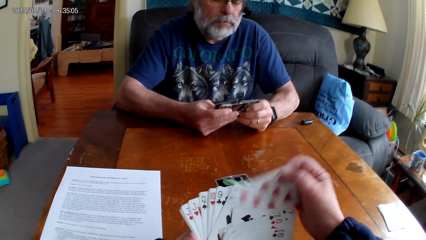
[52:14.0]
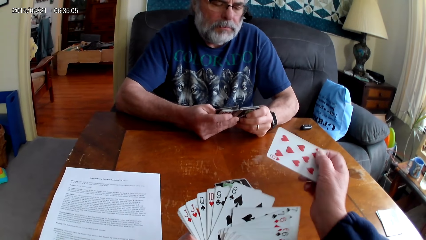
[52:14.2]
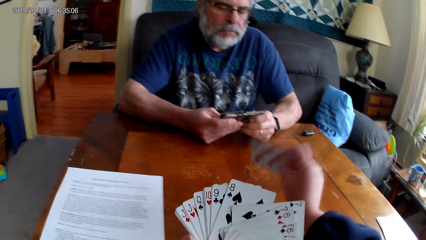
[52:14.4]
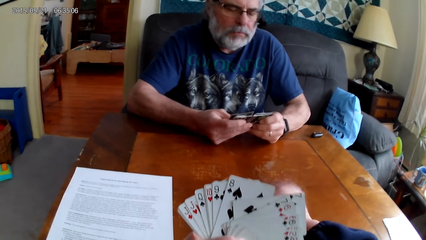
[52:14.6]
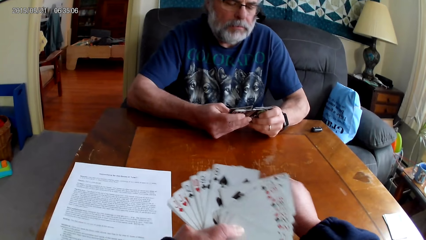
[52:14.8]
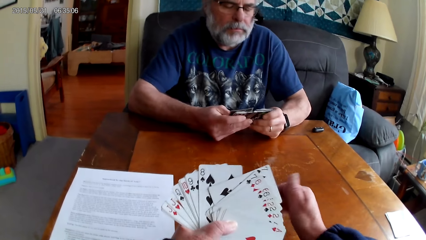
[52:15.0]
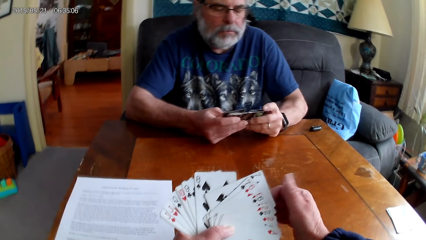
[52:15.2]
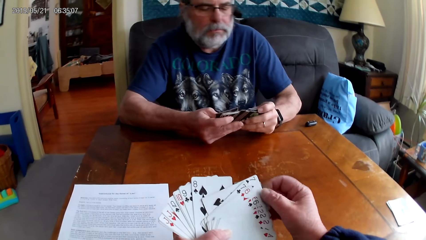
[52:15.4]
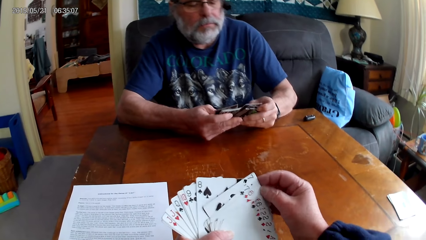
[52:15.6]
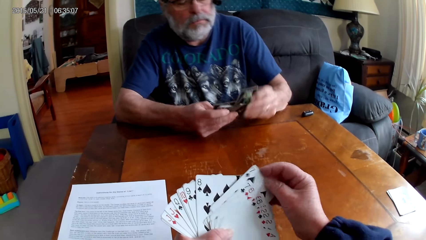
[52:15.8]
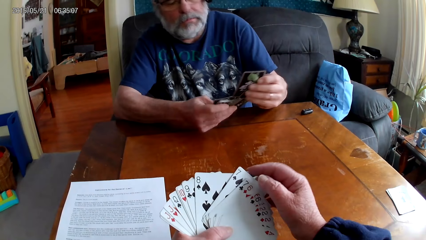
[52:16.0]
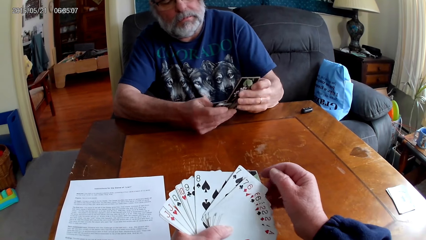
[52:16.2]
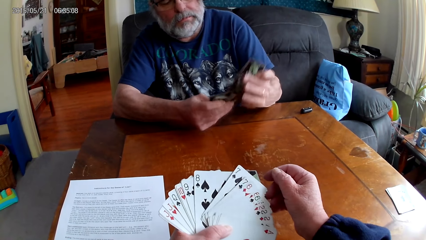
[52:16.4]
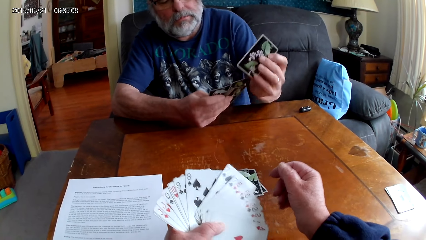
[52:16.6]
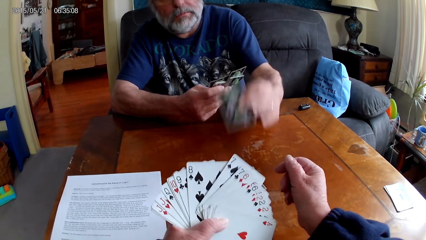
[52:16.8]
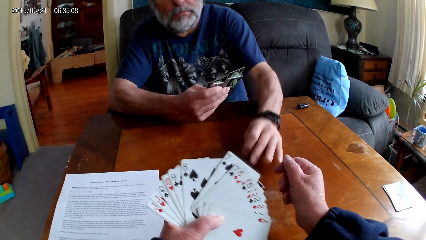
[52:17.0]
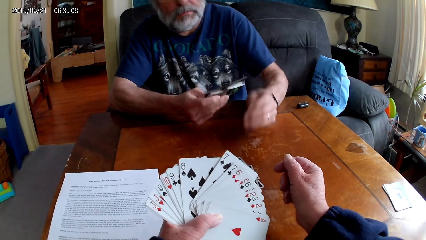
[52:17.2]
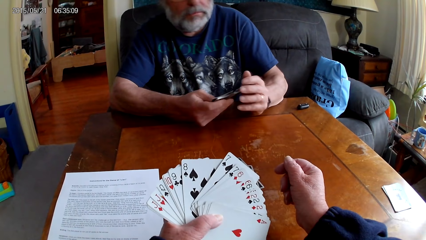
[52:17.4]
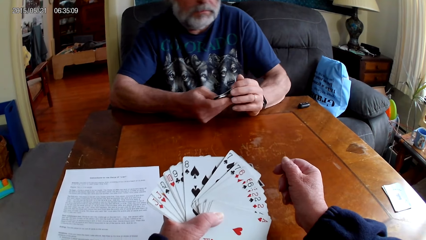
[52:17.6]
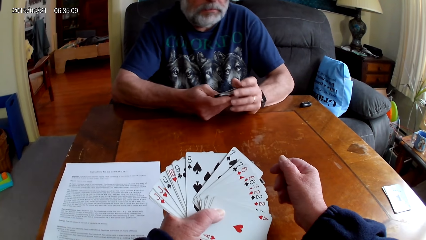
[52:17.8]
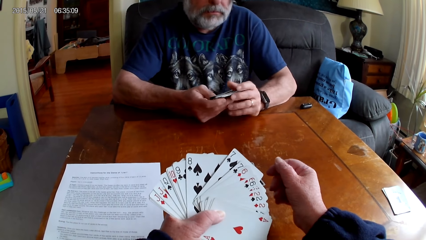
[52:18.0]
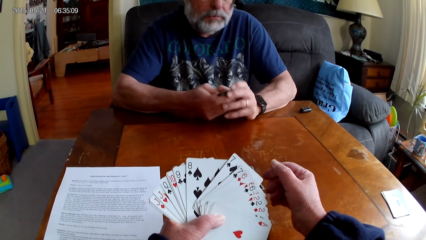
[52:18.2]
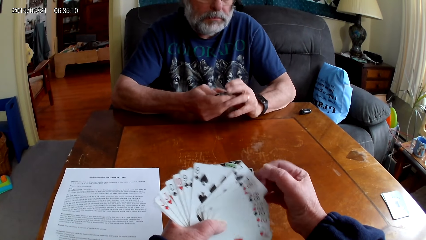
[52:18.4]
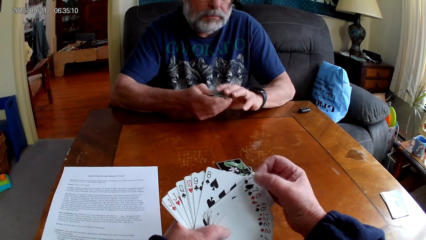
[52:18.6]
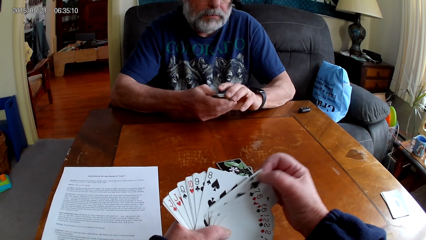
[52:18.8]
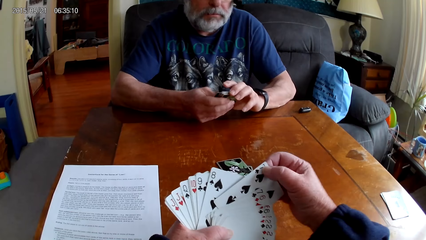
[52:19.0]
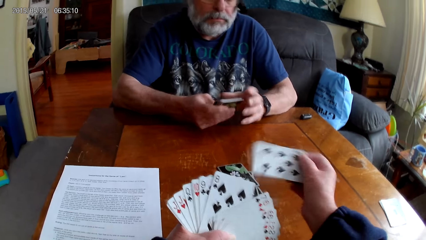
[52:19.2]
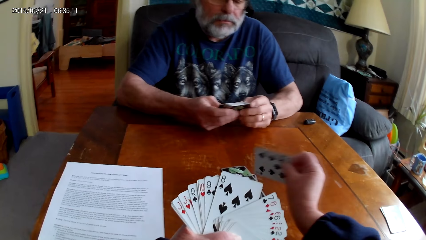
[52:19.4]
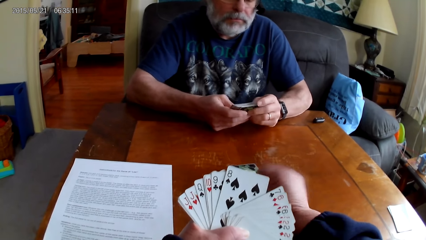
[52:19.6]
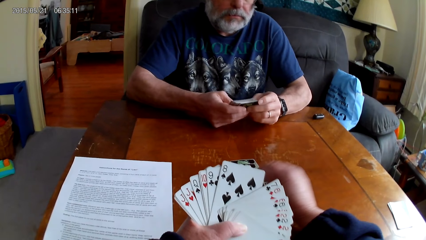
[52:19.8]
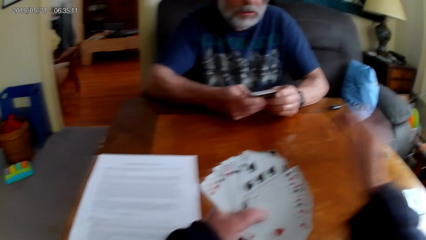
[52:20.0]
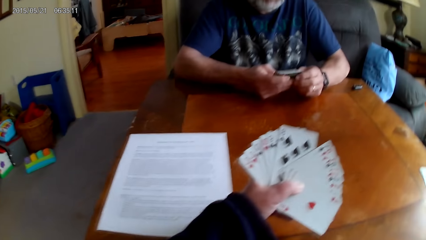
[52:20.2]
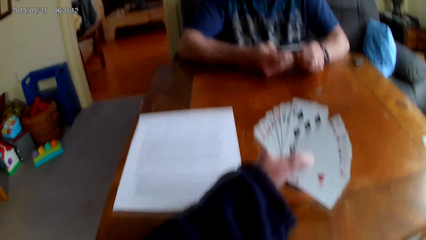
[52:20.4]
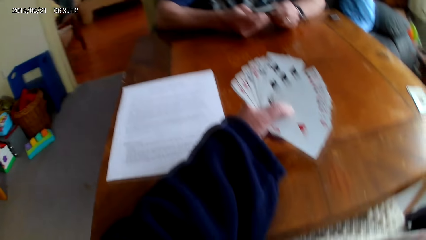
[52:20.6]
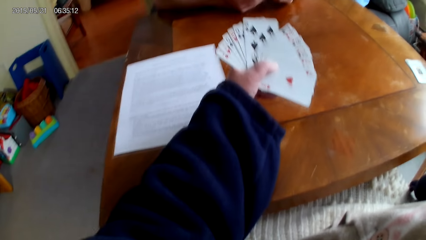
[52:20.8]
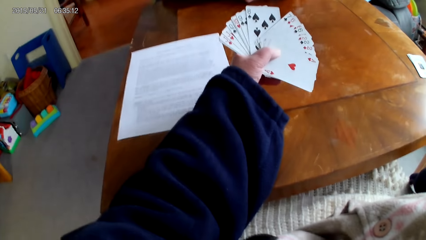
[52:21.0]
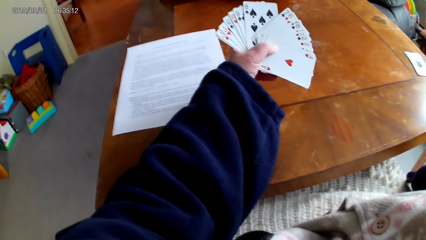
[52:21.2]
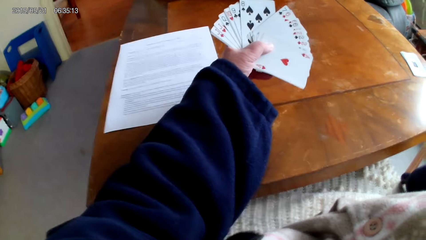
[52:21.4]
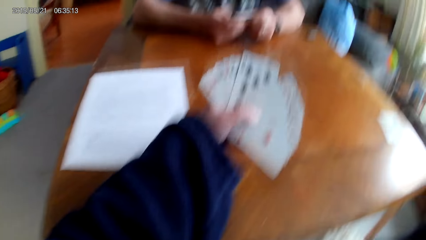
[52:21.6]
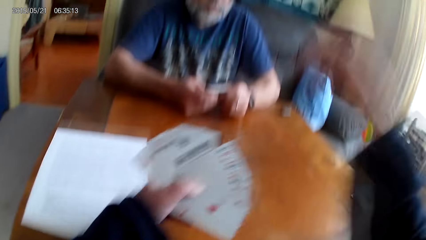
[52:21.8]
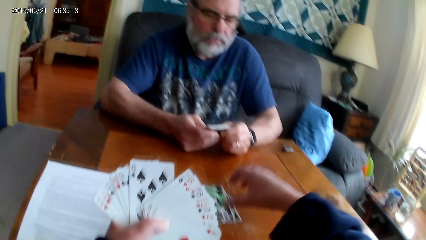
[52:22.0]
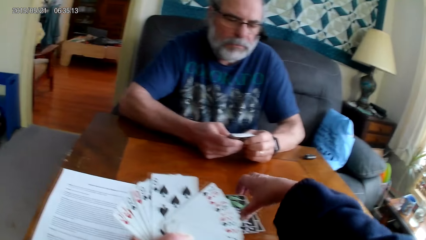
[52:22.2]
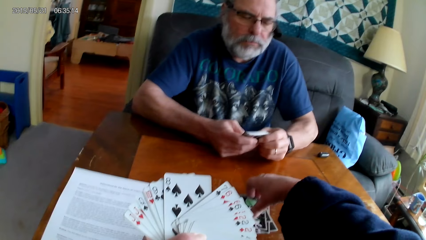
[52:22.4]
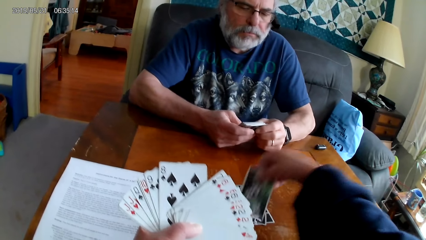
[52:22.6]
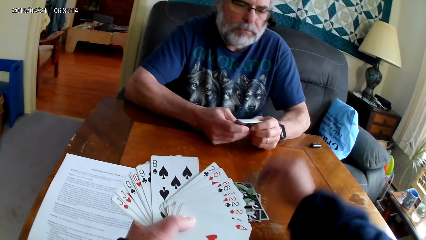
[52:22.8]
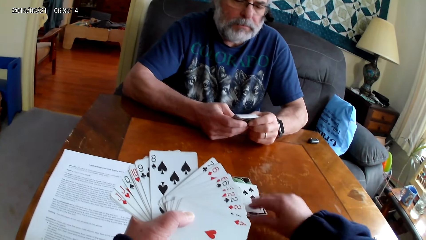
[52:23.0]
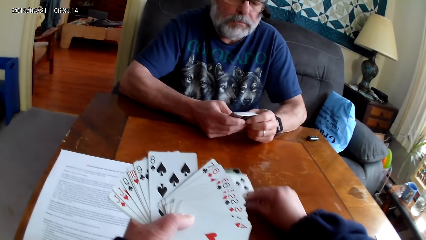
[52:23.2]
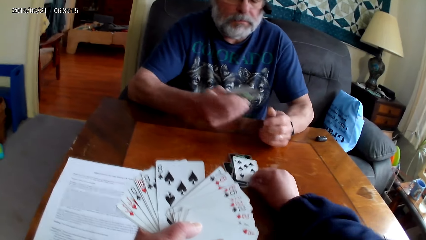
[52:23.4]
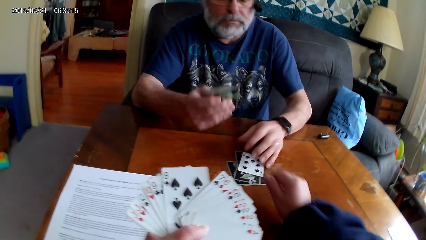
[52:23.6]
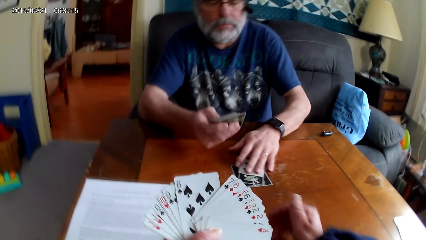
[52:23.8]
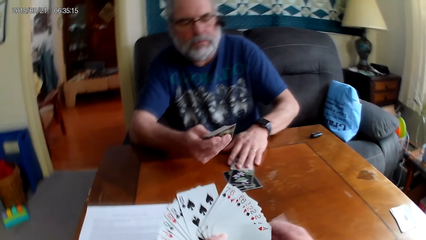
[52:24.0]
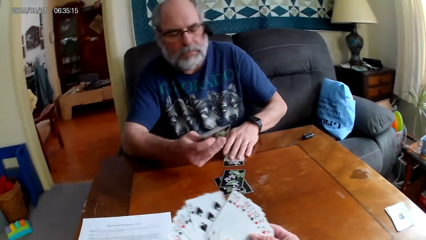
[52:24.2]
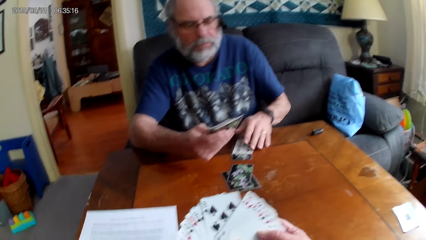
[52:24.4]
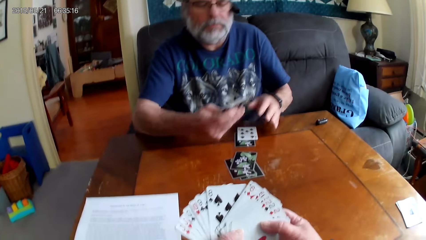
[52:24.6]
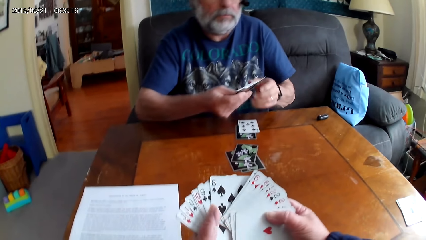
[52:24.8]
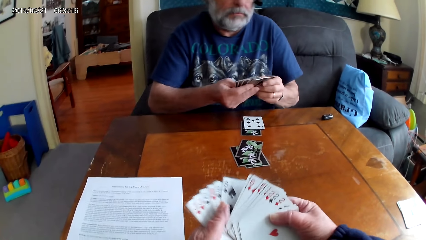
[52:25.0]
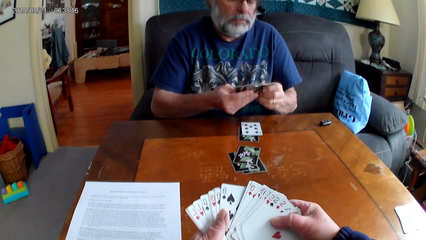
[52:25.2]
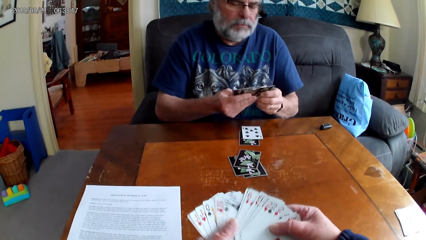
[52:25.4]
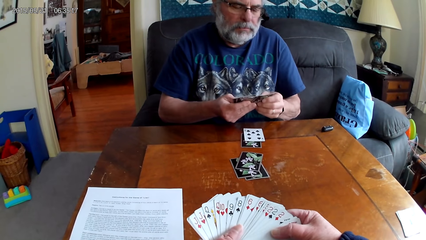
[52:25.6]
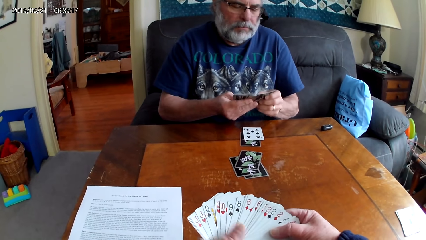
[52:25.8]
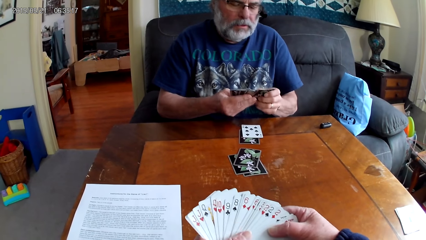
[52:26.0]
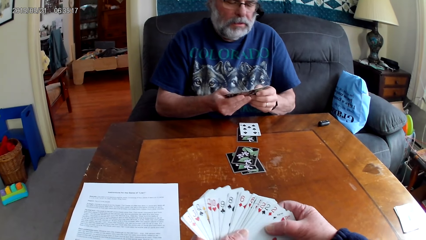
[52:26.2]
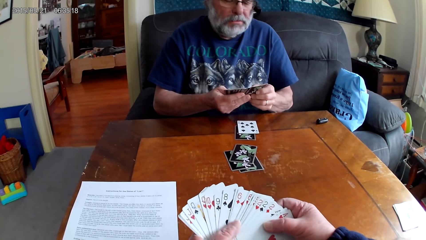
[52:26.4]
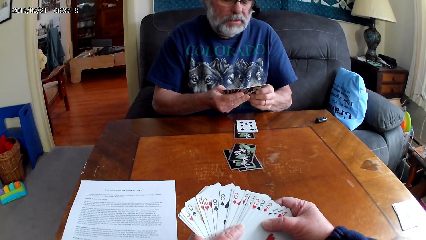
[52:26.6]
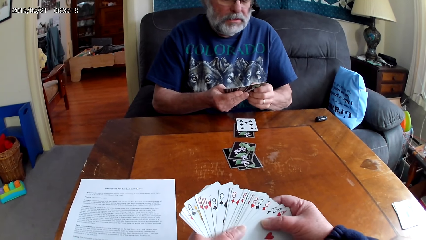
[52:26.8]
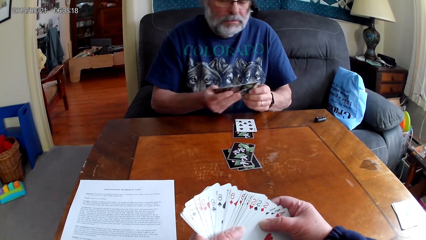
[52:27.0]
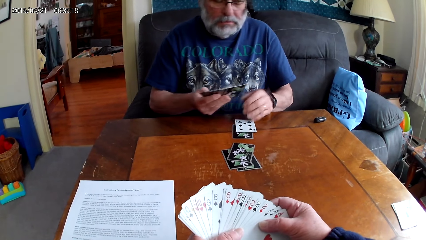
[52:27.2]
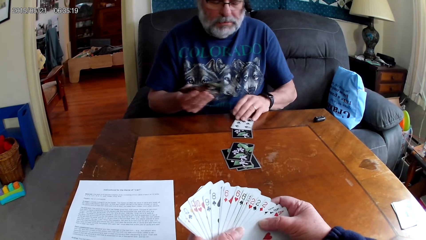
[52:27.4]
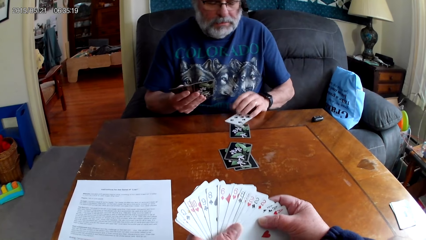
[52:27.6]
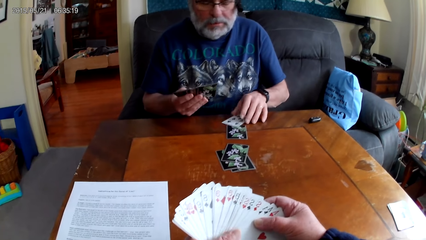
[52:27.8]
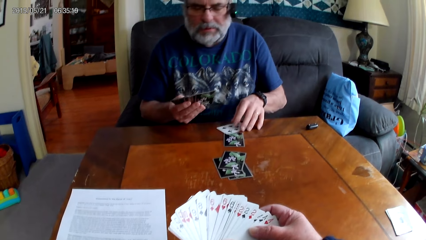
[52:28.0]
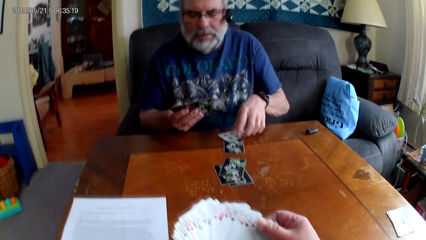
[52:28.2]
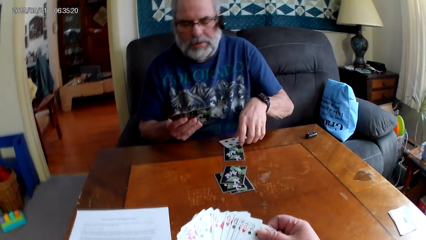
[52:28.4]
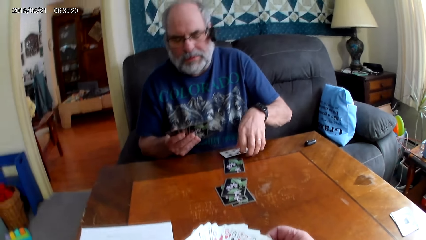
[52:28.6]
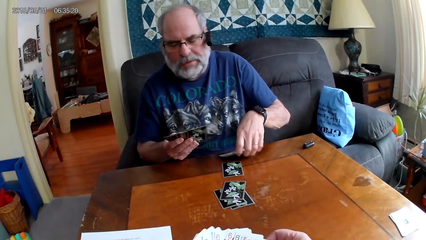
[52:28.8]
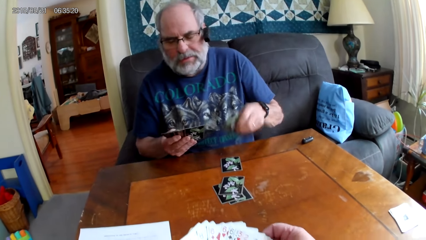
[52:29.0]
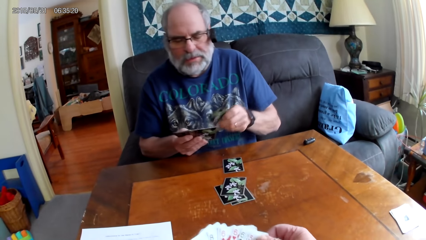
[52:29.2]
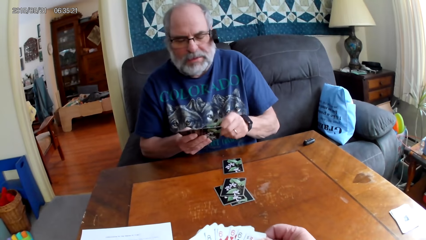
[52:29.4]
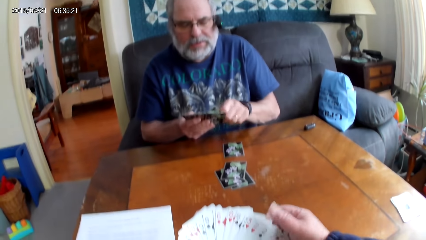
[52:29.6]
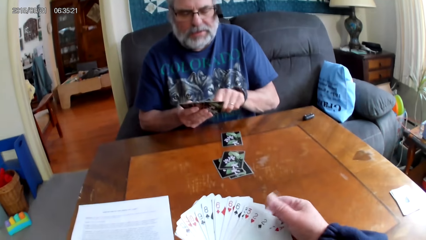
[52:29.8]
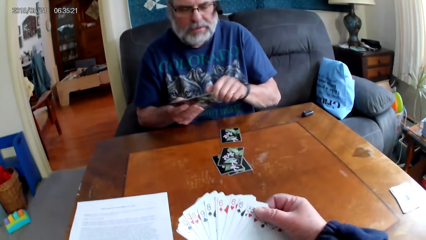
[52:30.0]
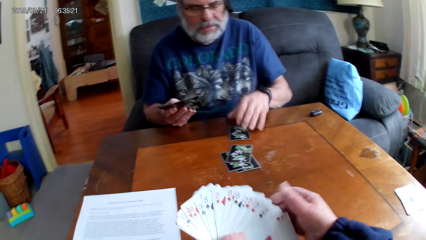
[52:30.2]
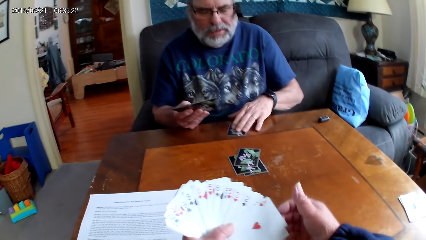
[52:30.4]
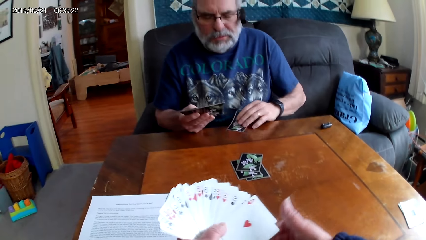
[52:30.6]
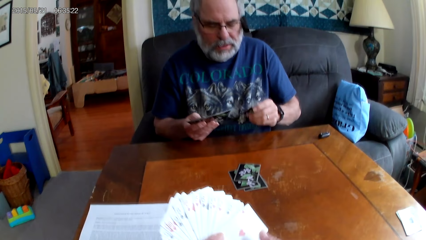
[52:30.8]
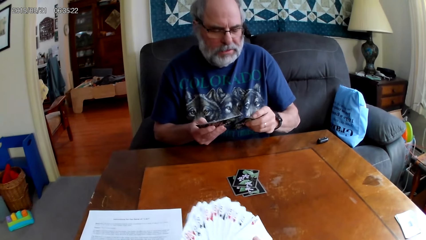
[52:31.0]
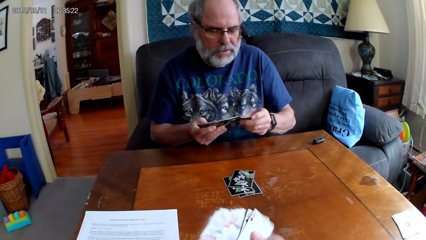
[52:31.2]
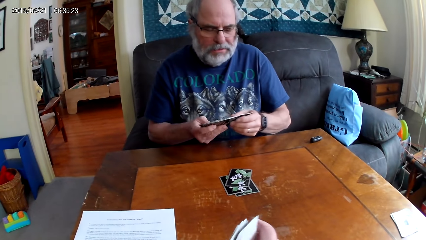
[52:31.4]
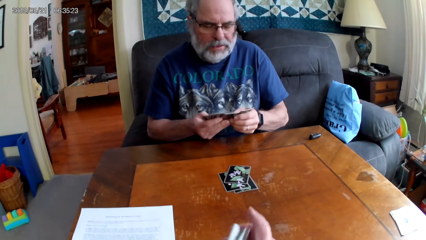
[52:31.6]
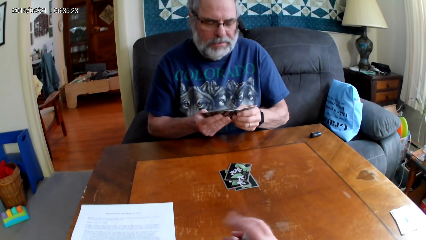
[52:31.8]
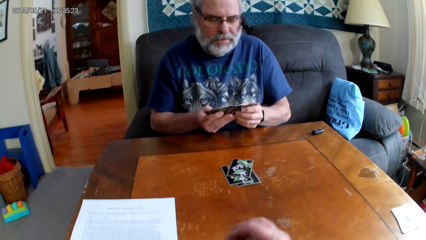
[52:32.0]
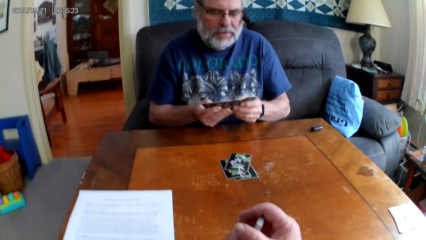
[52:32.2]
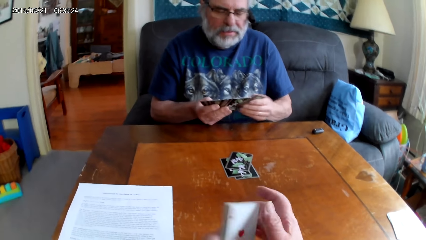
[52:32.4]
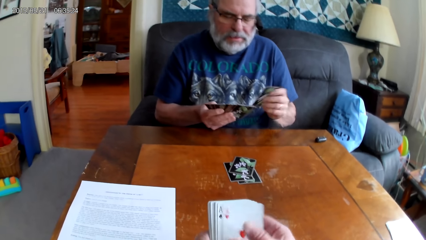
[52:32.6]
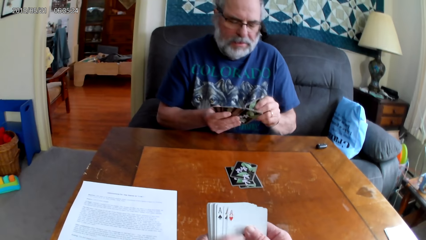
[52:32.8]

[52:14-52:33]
A man holds the playing cards with his hands and puts the playing card on the table. The camera wearer holds the playing cards with her hands. She puts the playing card on the table. She holds the playing cards with her left hand. She holds the playing card on the table. She moves the playing card on the table to the man. The man picks up the playing cards on the table and spreads out cards. The camera wearer spreads out cards. The man grabs the cards on the table and spreads out cards. The camera wearer spreads out cards.
